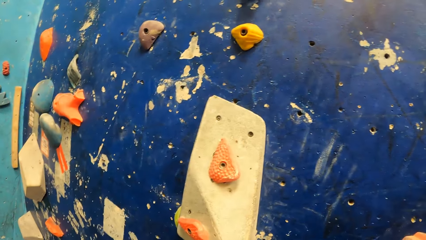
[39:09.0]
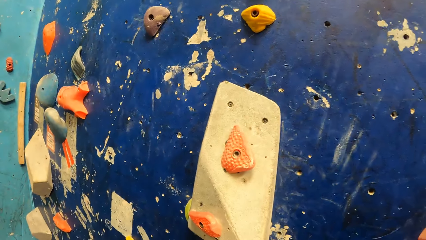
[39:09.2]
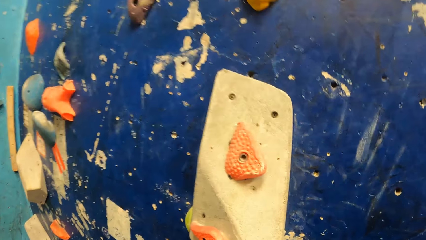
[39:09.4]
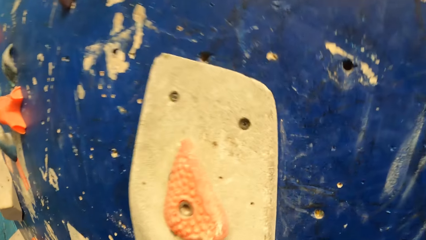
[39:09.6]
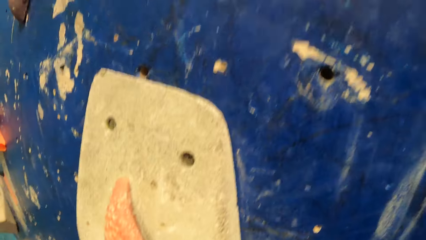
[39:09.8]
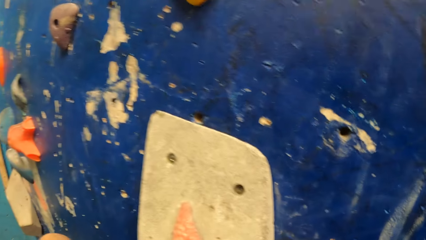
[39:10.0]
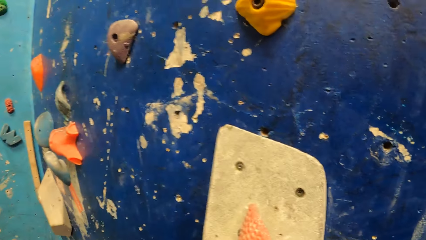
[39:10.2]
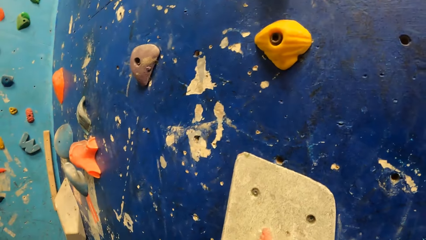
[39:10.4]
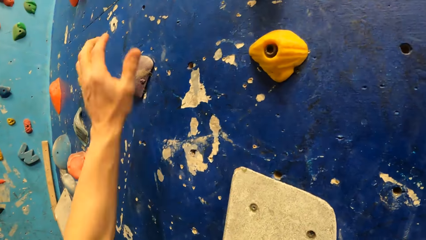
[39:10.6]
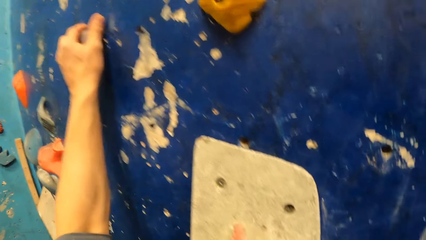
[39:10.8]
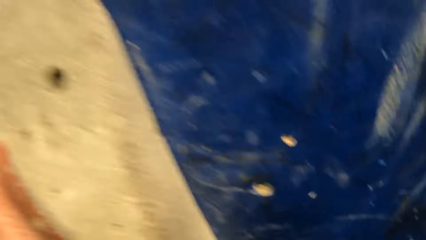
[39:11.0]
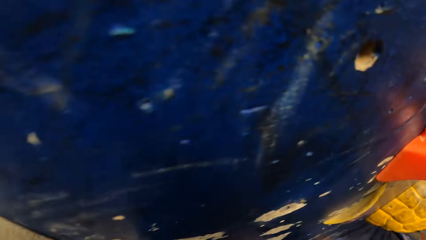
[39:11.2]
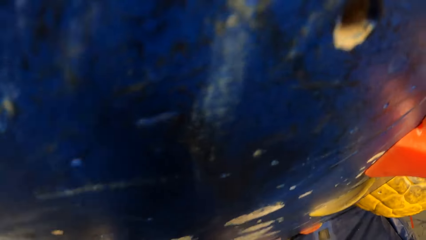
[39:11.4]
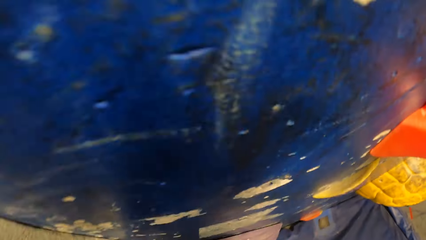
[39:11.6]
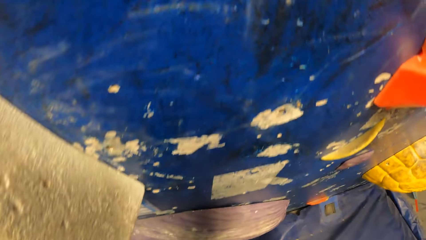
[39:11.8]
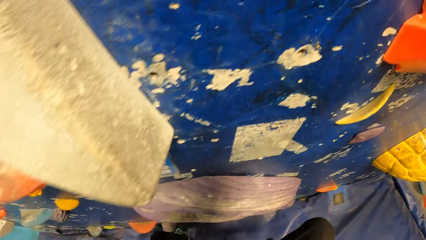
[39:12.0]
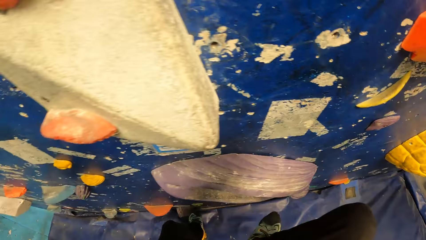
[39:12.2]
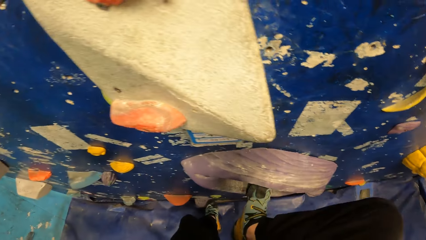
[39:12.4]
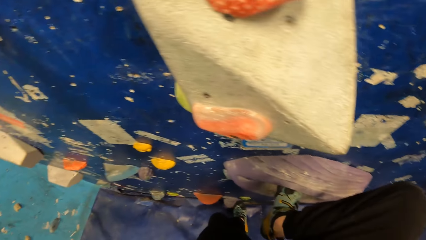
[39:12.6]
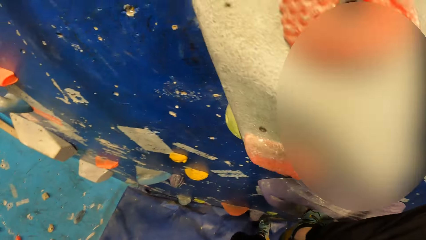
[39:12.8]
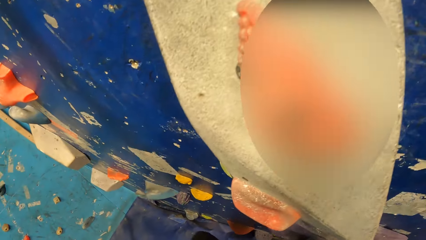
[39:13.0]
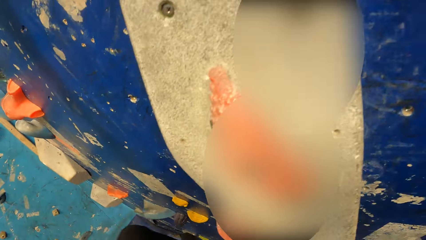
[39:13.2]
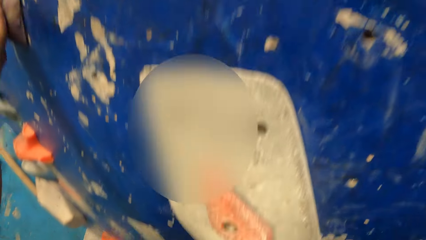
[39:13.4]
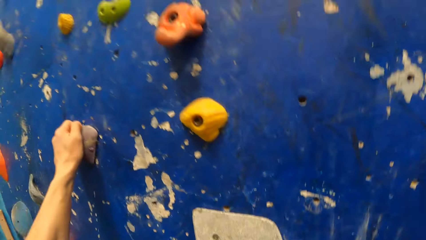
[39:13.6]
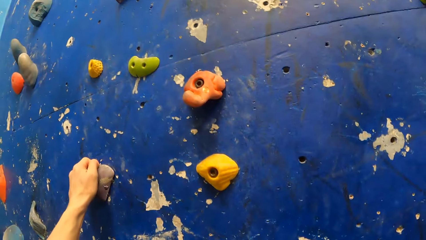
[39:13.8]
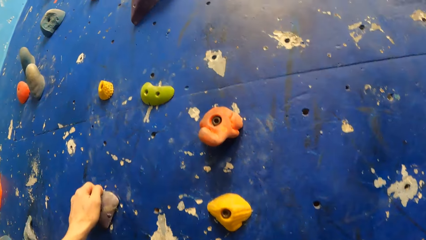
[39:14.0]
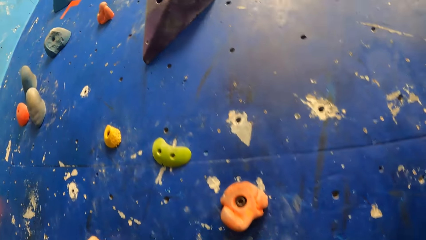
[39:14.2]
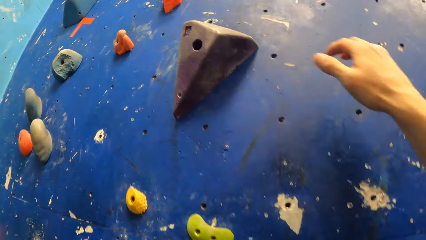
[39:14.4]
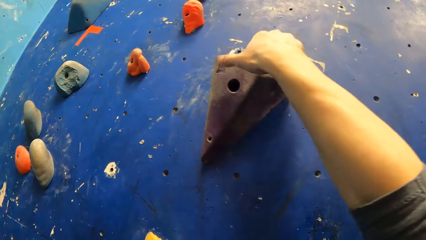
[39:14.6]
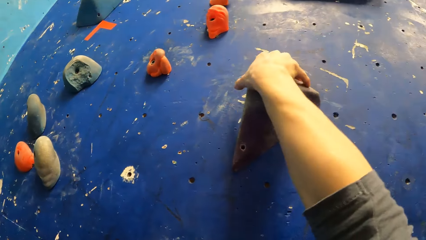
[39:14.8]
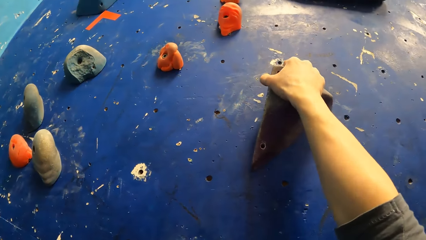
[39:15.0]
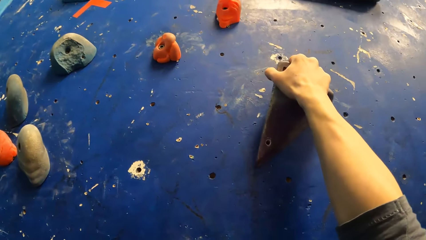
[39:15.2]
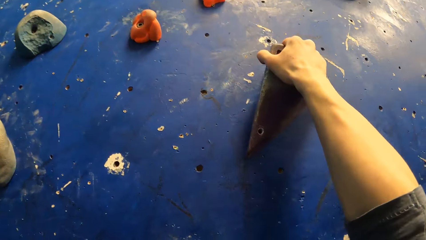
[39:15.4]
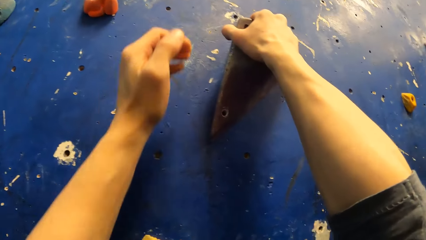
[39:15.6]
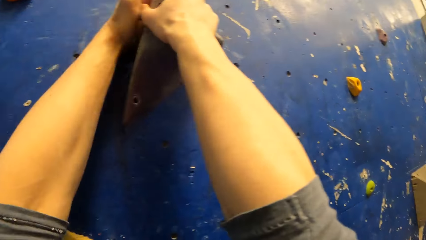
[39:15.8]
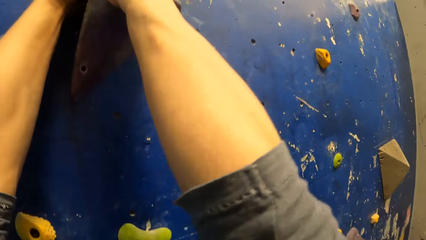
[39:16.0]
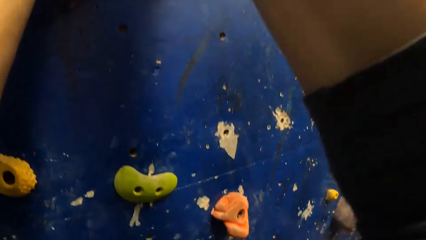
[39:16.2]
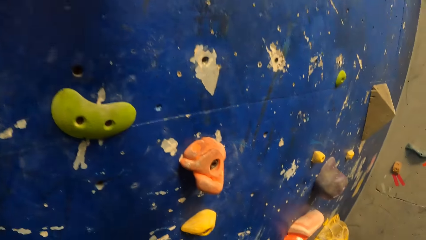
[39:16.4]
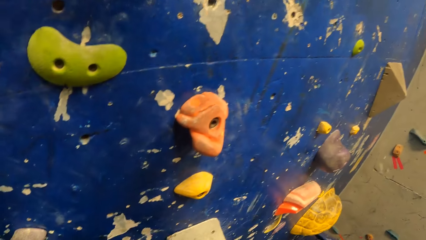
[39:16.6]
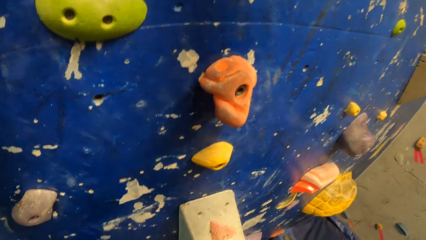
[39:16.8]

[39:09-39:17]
The camera wearer climbs the bouldering wall.

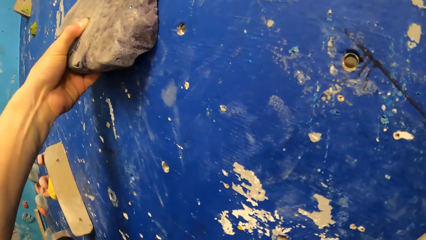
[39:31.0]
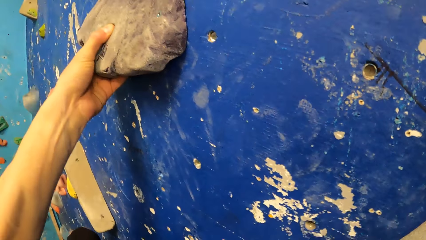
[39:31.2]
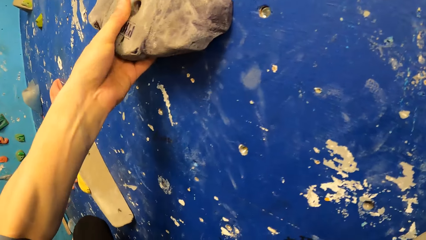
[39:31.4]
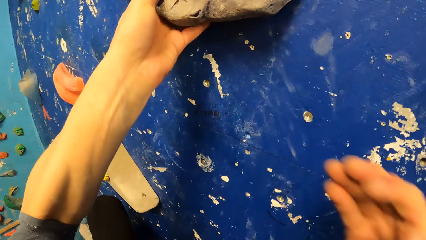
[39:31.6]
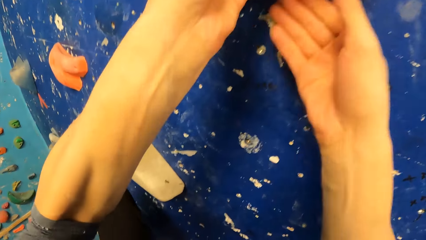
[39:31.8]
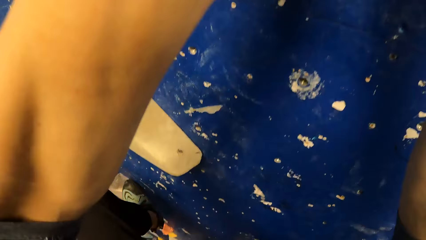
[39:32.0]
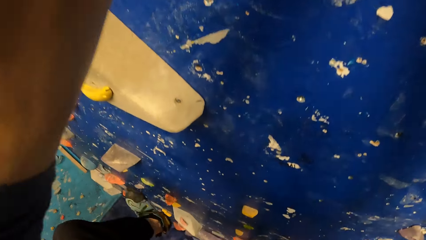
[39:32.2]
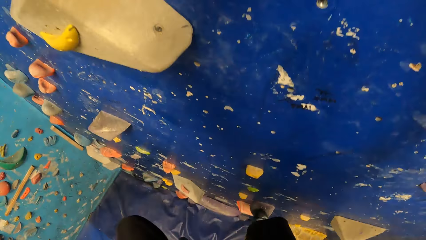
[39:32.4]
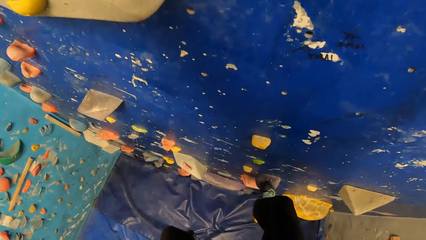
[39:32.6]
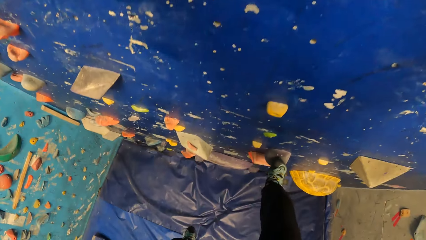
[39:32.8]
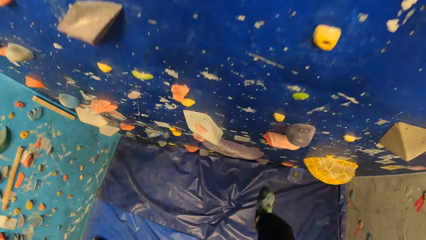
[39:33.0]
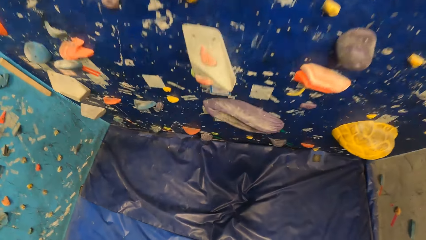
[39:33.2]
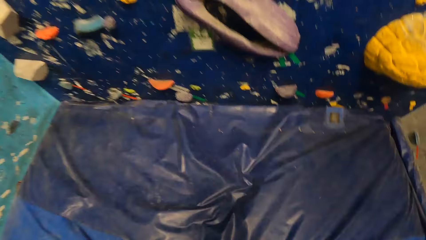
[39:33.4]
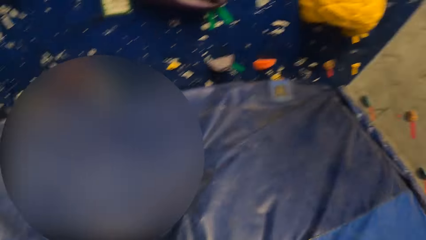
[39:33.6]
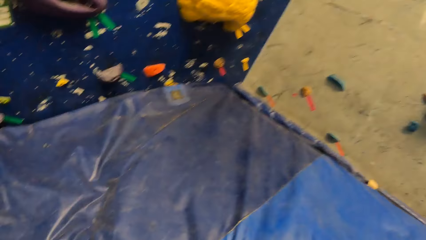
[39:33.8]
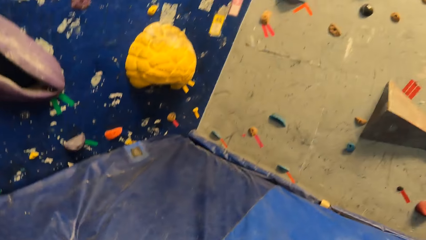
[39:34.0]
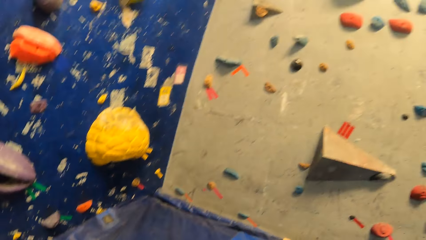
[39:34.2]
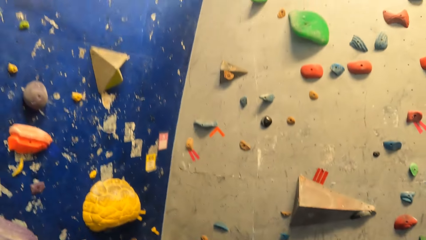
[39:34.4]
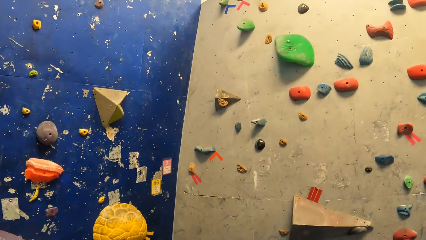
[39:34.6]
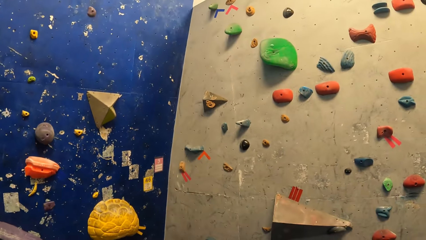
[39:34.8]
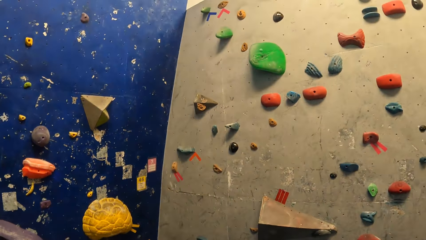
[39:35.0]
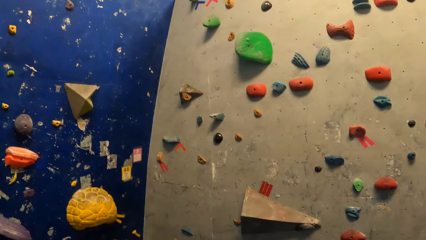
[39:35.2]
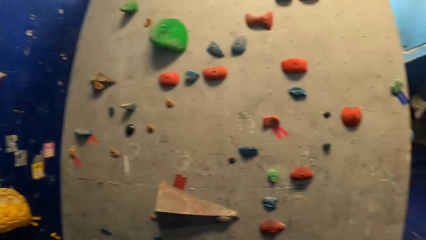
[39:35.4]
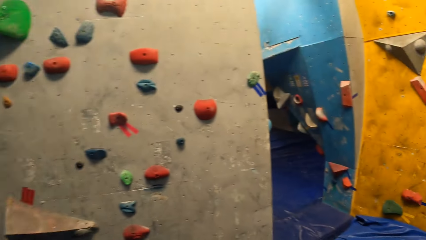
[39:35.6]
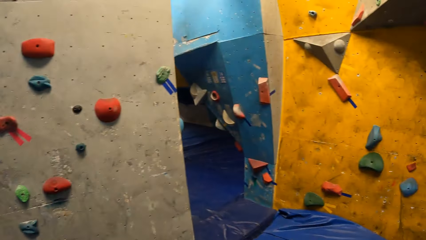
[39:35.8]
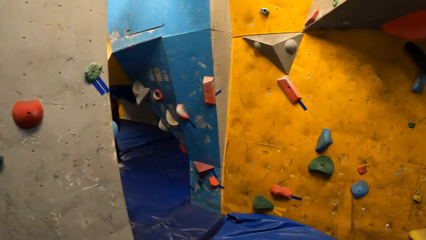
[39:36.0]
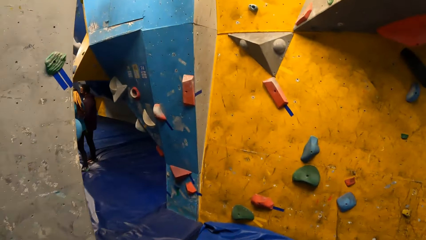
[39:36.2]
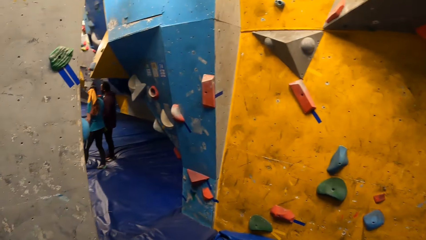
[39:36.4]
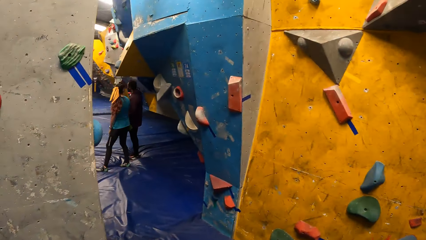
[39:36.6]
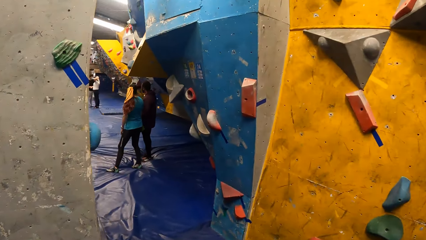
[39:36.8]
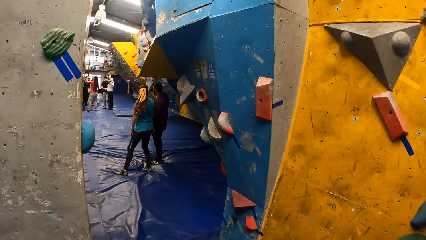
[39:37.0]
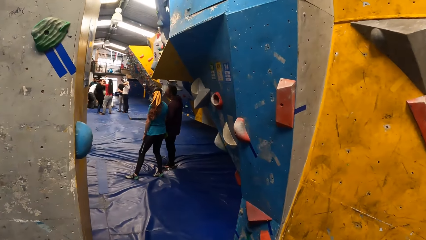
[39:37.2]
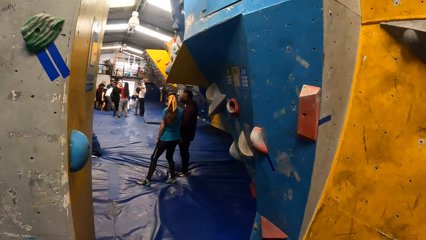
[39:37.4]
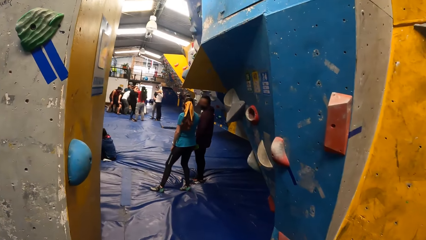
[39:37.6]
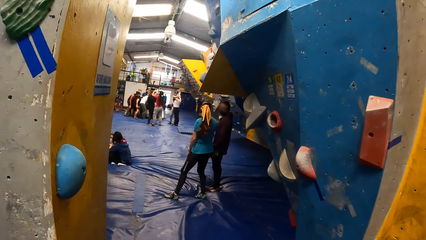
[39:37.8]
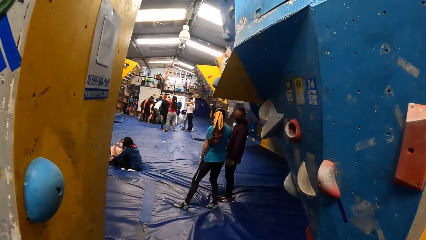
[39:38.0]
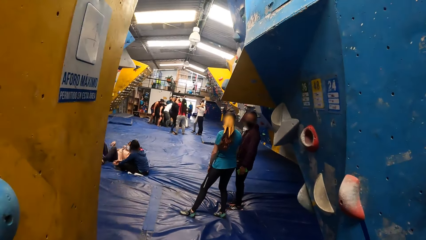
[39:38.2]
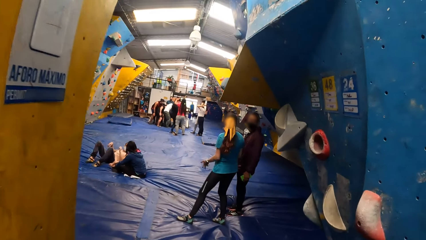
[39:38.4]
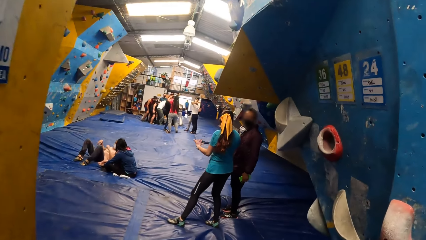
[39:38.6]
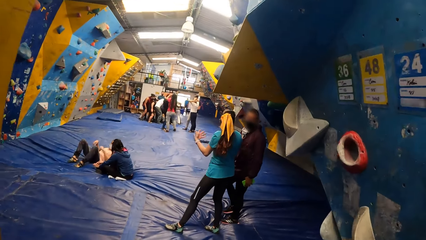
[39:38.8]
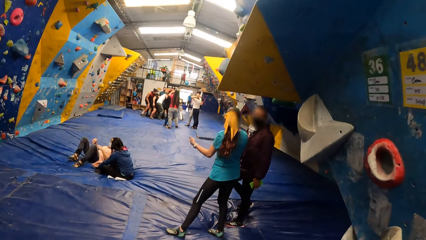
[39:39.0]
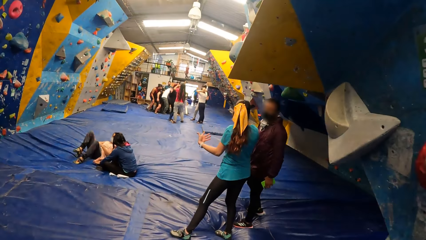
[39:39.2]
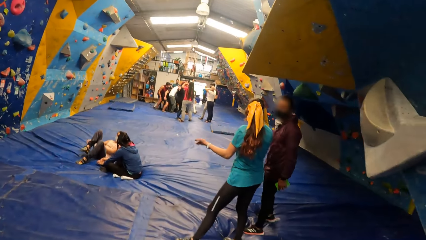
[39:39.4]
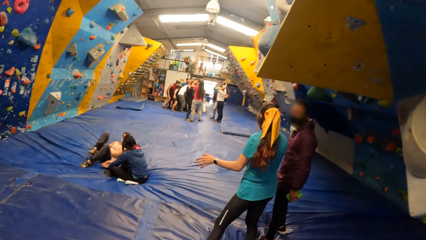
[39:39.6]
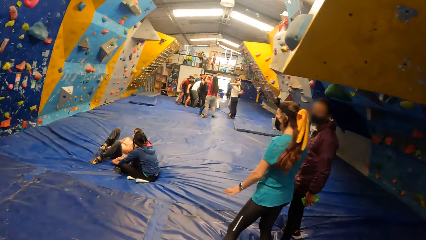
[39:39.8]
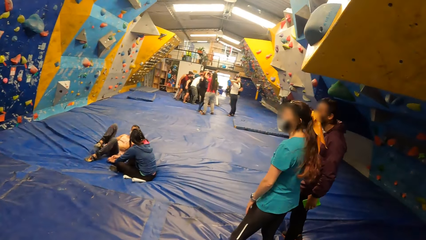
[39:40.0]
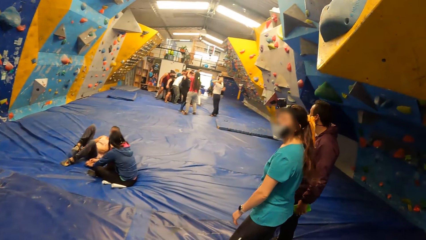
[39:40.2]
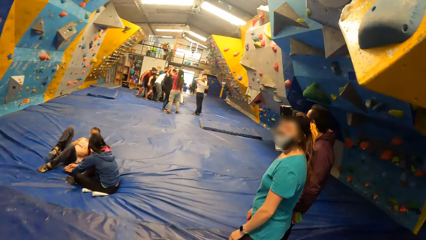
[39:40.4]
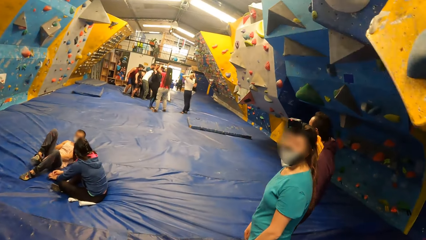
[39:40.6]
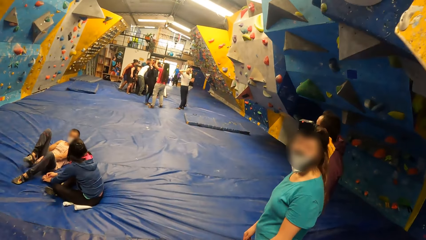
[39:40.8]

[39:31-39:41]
The camera wearer comes down from the bouldering wall. They walk around.
